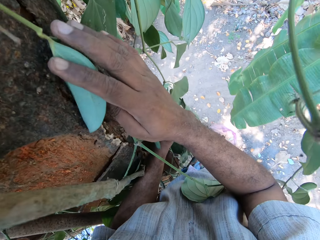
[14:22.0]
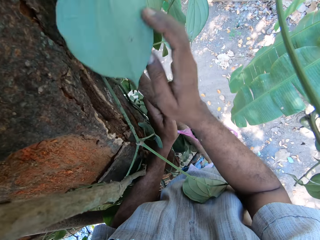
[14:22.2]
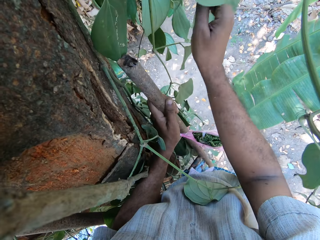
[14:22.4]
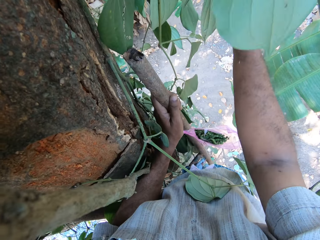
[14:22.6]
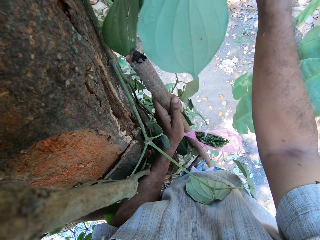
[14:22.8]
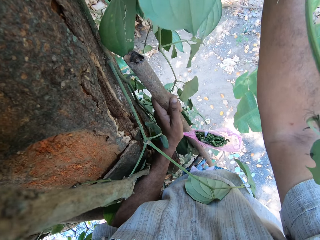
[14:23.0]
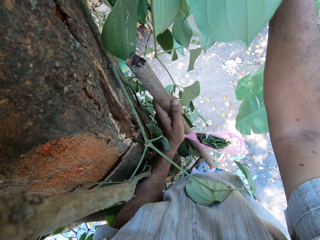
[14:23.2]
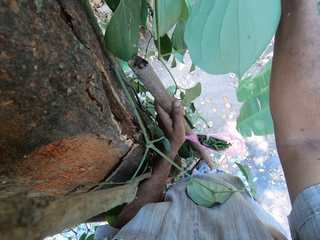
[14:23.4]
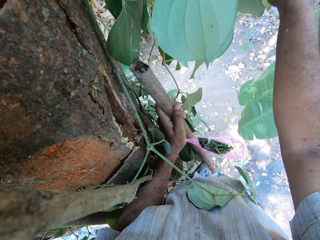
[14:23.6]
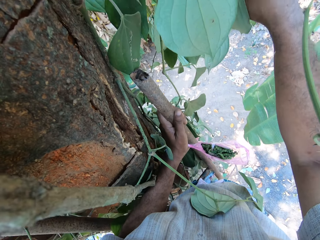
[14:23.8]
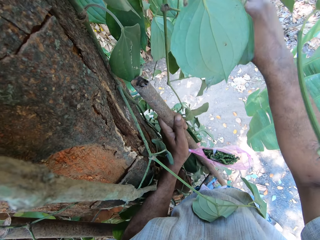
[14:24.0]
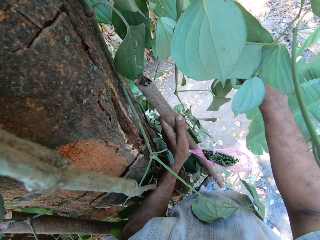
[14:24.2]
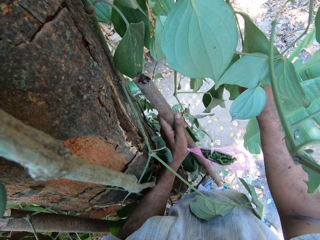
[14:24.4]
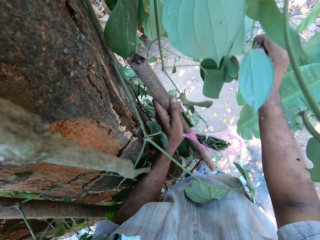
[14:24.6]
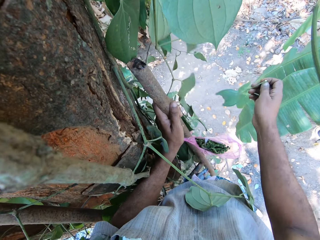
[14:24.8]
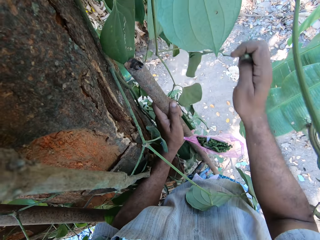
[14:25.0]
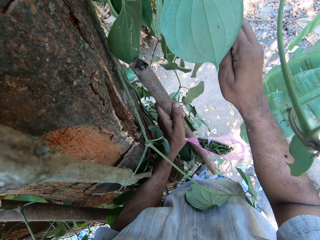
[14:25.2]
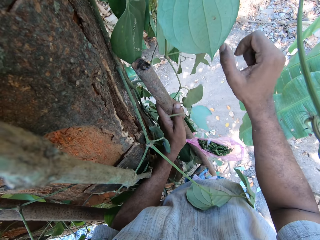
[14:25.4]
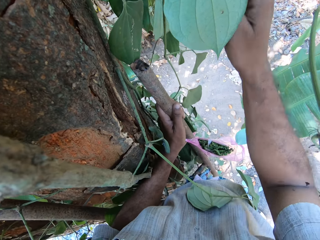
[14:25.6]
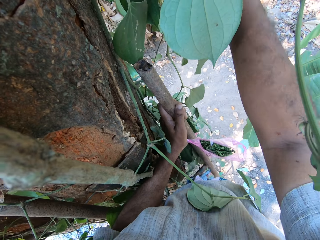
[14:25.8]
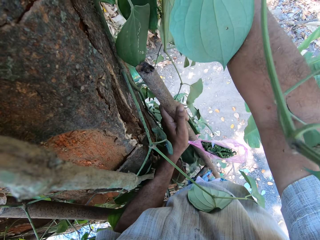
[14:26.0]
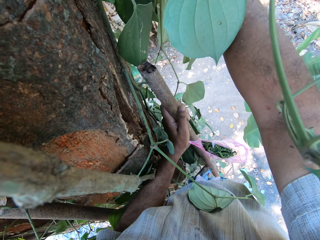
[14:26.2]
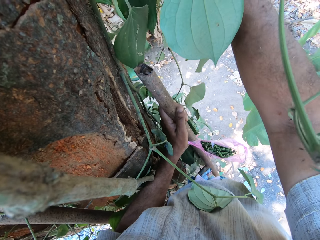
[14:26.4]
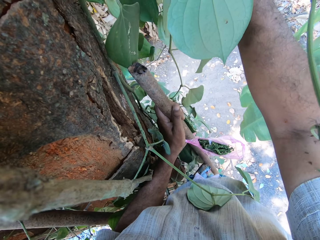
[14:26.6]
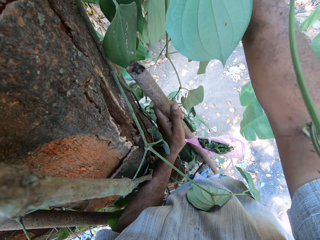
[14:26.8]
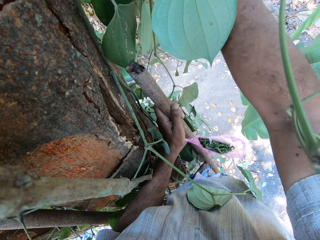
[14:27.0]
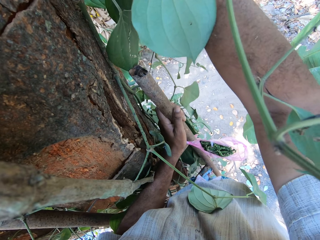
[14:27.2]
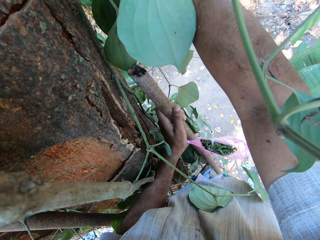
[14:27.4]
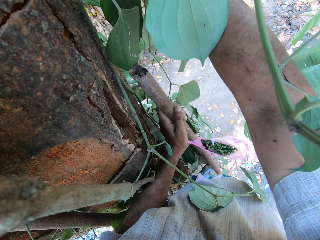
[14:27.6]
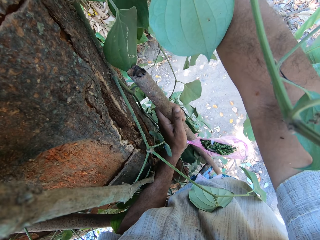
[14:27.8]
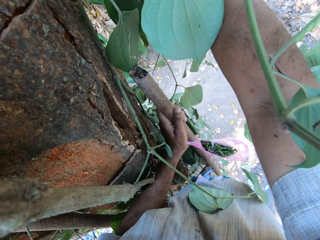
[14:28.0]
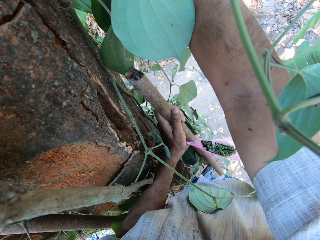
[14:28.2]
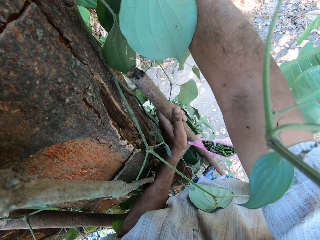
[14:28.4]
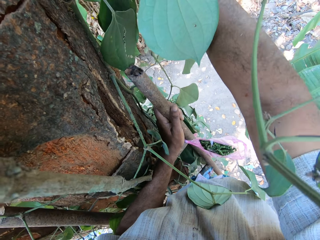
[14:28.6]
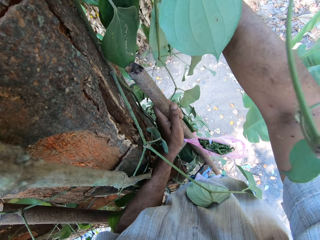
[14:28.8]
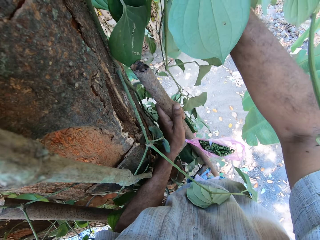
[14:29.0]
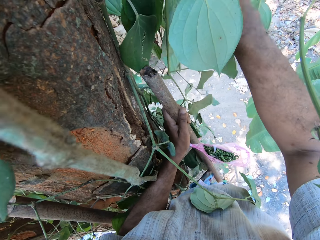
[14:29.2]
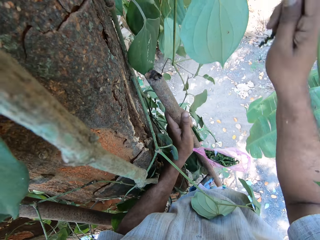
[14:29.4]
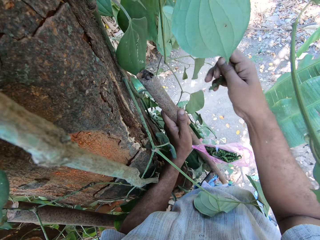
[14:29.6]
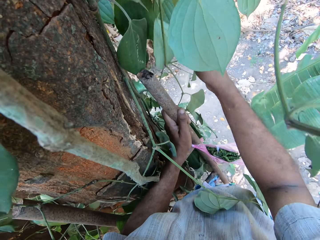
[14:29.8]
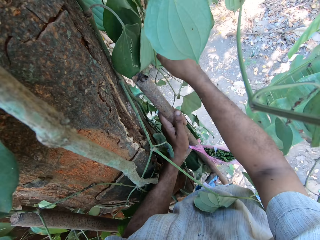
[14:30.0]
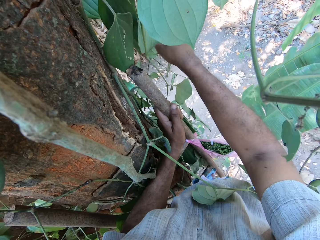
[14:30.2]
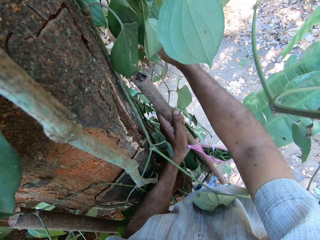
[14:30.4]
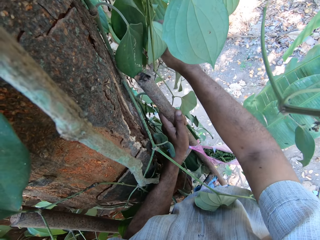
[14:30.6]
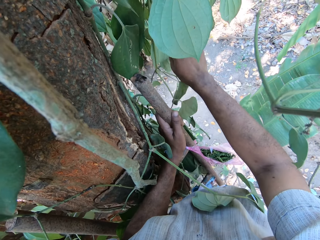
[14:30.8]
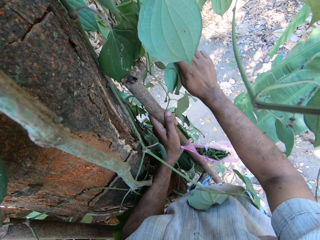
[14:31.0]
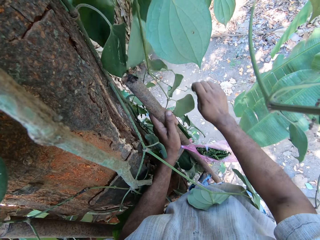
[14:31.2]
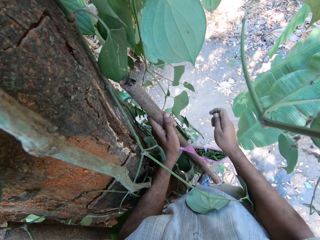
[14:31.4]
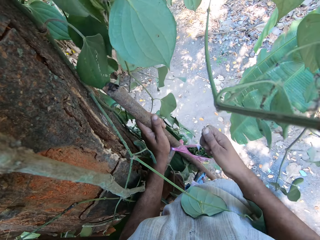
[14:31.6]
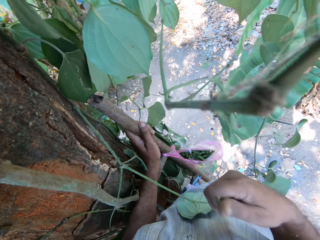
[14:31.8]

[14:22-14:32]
The camera wearer plucks some leaves or fruits from the tree branch with his right hand. He pushes a leaf.

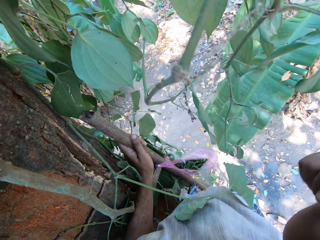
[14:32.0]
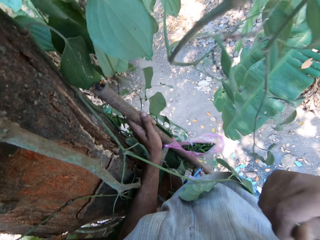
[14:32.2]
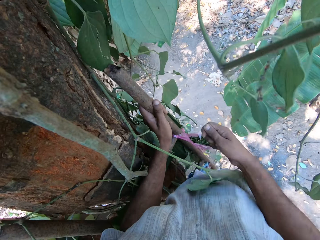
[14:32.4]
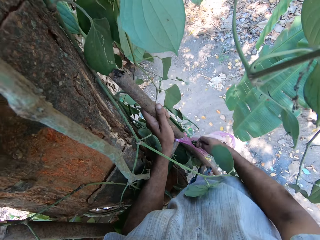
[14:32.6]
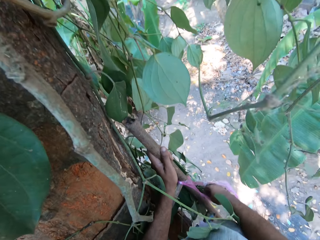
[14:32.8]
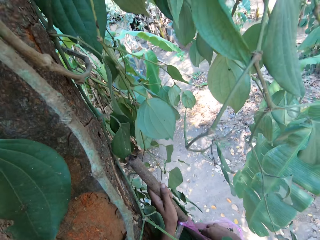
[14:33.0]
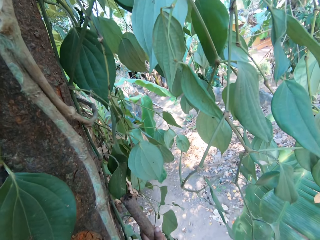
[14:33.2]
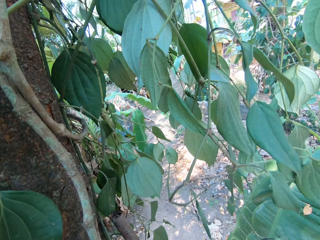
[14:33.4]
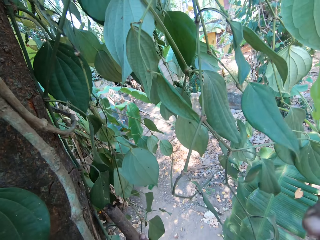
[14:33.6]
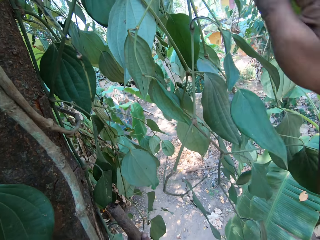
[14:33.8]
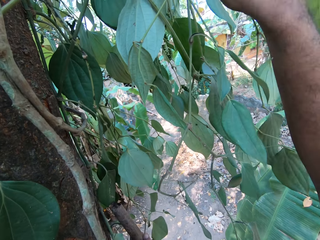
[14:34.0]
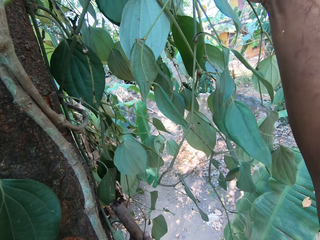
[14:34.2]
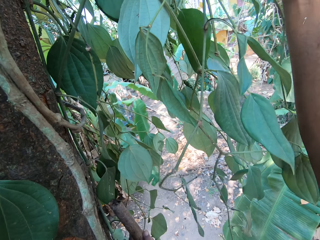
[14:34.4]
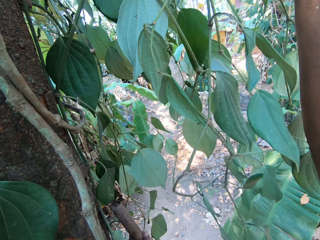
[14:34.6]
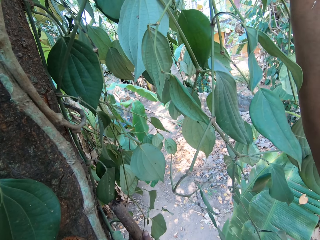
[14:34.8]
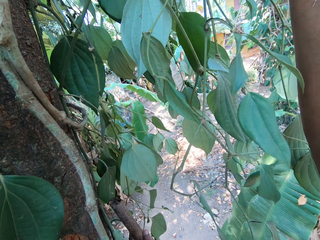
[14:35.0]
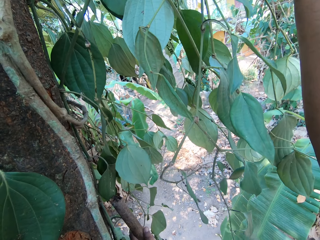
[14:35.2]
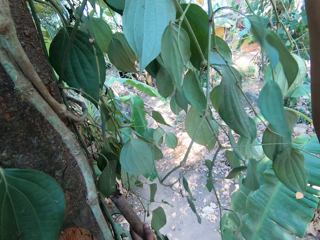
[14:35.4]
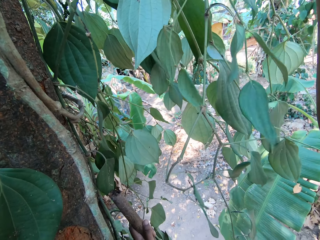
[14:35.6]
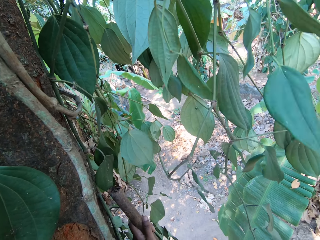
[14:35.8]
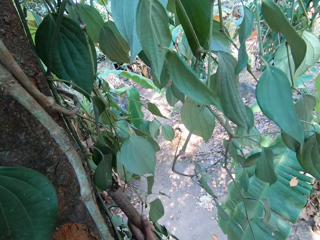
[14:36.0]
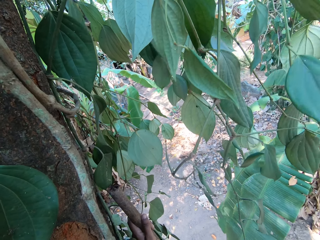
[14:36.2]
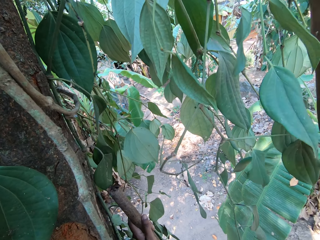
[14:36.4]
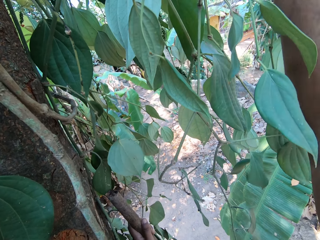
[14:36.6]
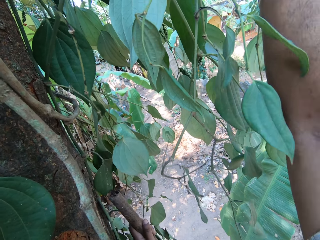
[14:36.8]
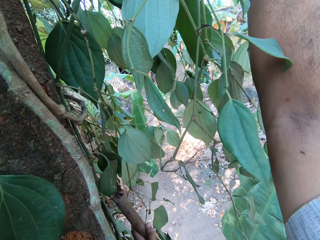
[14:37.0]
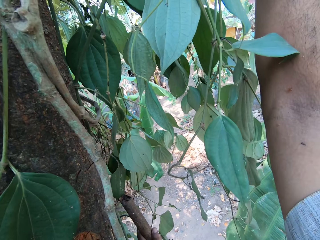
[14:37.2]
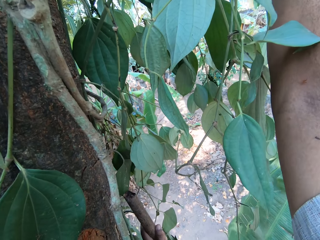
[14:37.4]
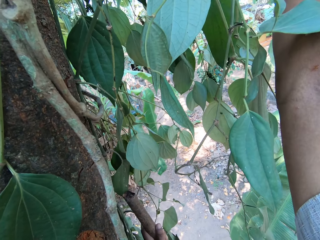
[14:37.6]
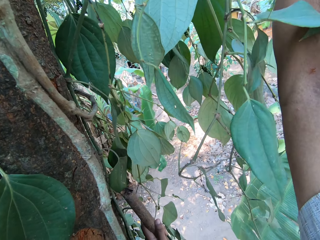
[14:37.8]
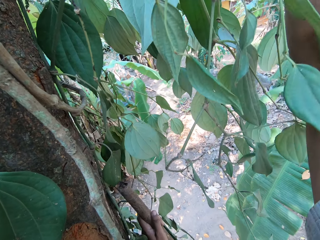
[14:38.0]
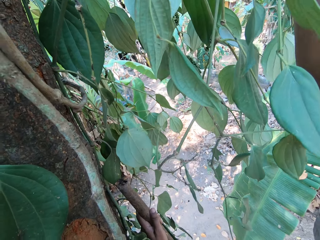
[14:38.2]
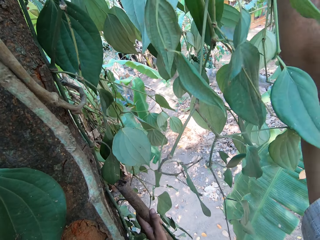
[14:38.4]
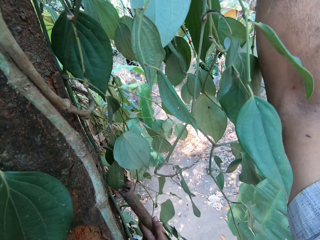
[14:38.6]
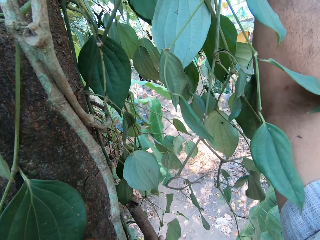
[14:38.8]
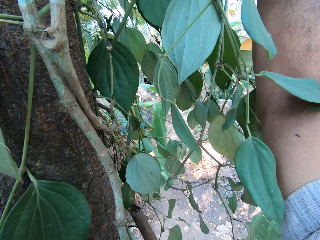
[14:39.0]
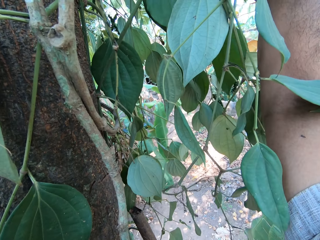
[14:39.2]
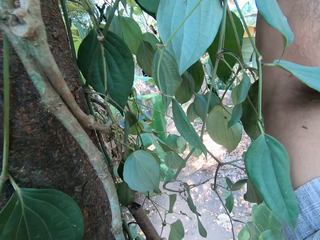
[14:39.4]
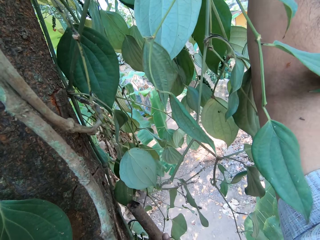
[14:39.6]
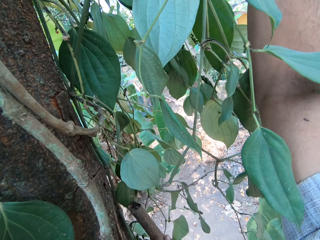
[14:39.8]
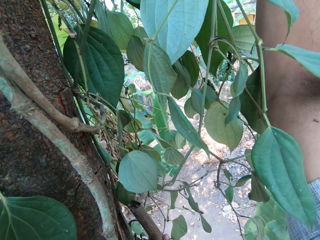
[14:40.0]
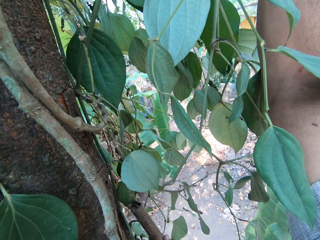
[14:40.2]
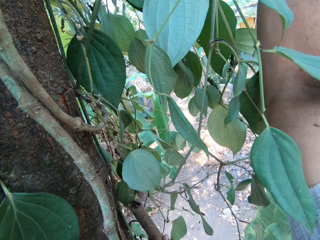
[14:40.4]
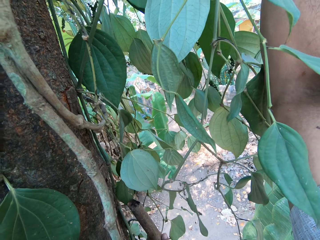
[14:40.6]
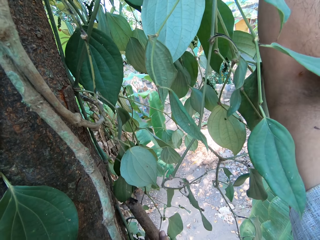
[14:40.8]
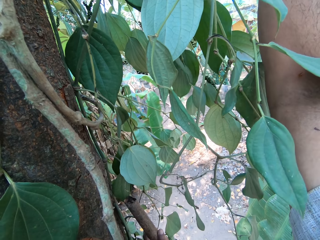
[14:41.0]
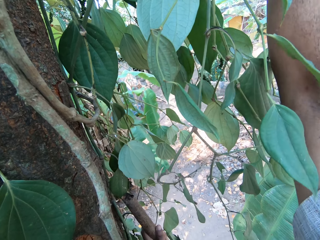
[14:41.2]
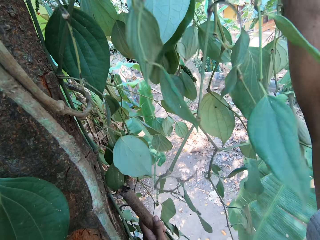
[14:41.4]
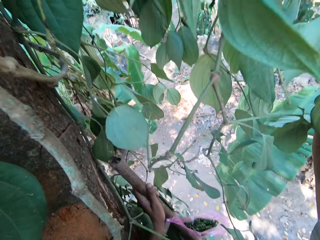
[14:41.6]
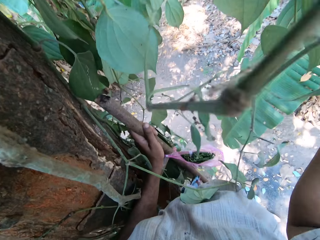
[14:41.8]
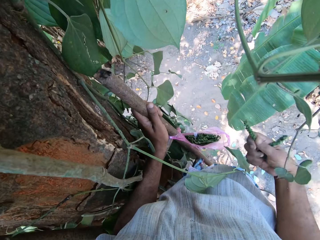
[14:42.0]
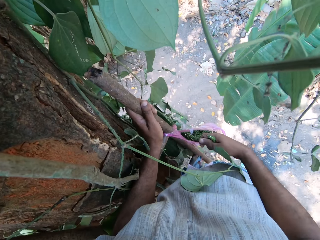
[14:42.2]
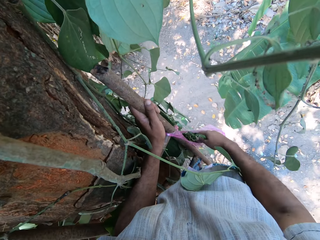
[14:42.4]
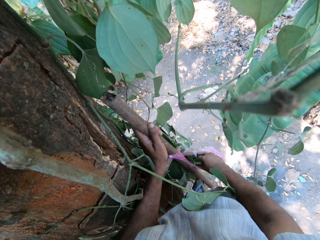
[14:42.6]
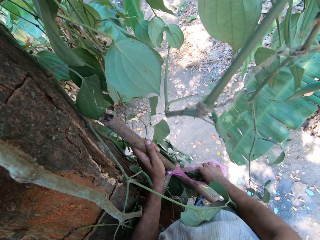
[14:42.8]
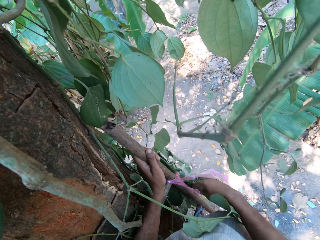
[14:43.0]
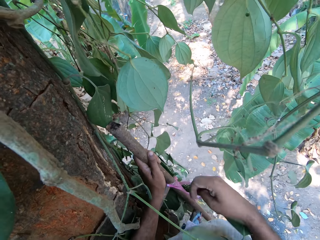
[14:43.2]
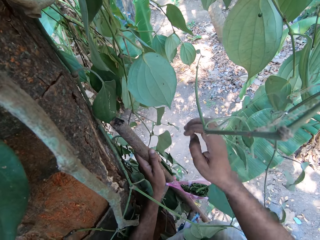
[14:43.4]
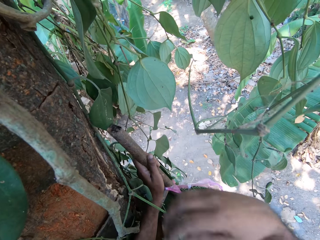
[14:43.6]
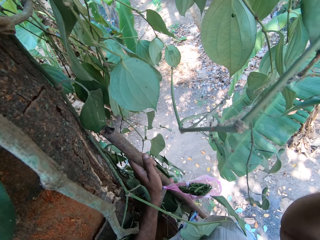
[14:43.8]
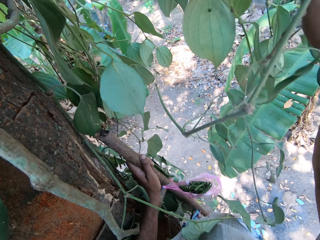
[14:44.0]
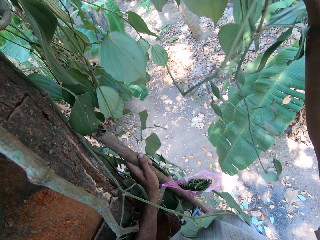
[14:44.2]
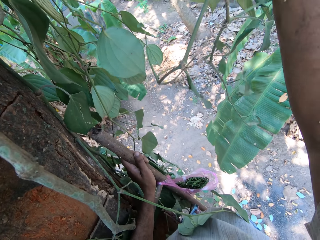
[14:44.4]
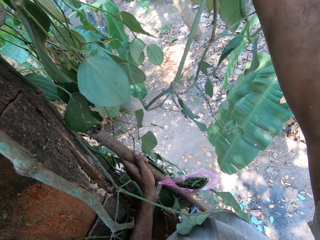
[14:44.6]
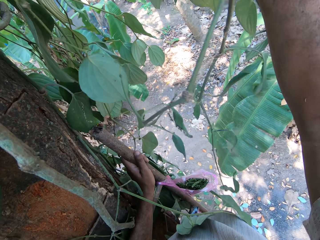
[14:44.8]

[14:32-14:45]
The camera wearer puts the leaves or fruits in the nylon on the tree branch with his right hand. He plucks some leaves from the tree branch with his right hand. He plucks the fruits. He puts the leaves in the nylon on the tree branch with his right hand.
